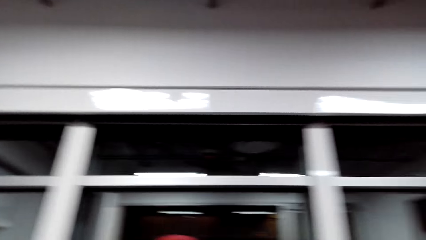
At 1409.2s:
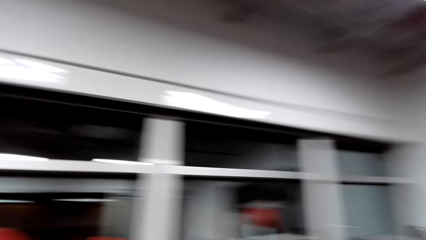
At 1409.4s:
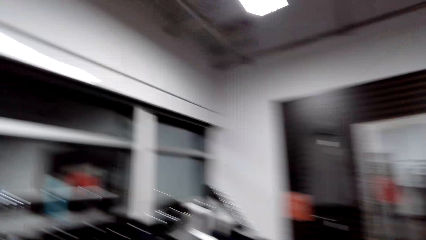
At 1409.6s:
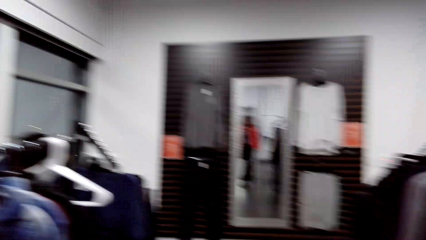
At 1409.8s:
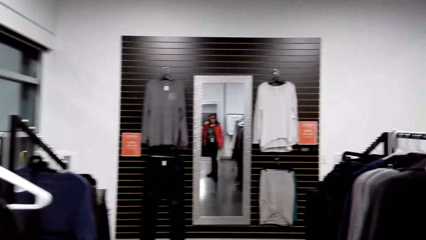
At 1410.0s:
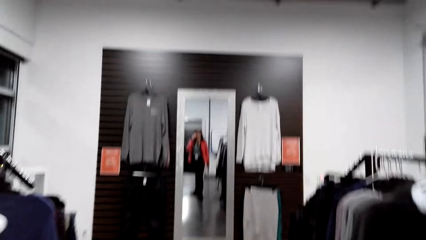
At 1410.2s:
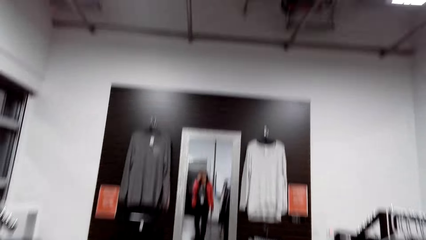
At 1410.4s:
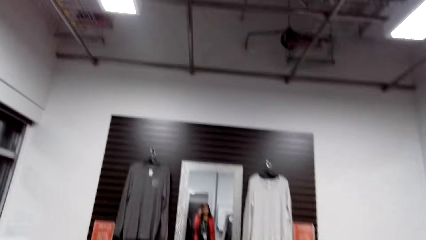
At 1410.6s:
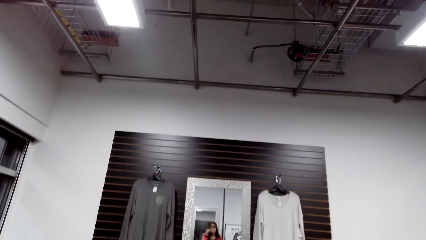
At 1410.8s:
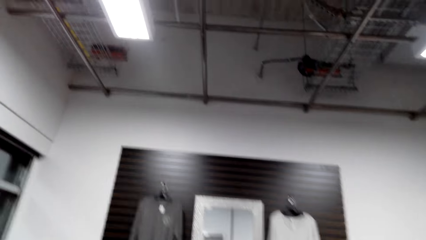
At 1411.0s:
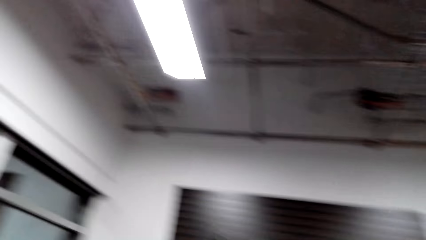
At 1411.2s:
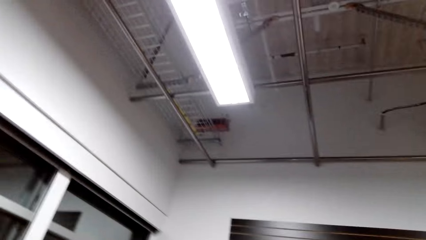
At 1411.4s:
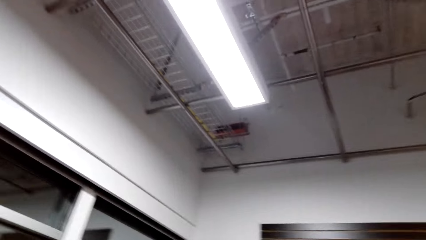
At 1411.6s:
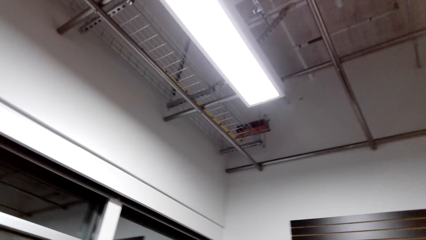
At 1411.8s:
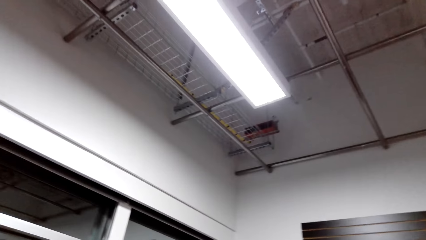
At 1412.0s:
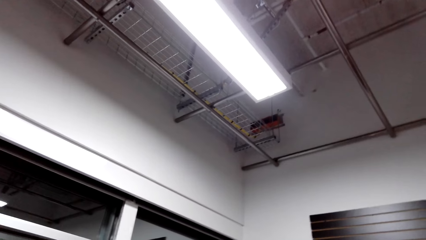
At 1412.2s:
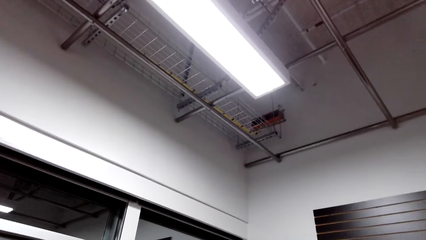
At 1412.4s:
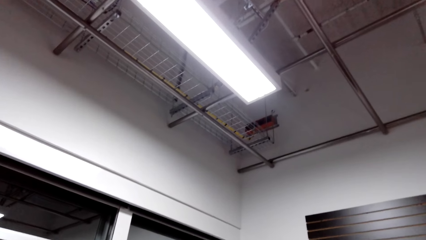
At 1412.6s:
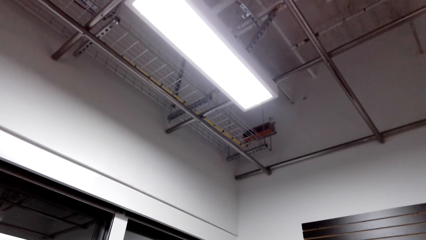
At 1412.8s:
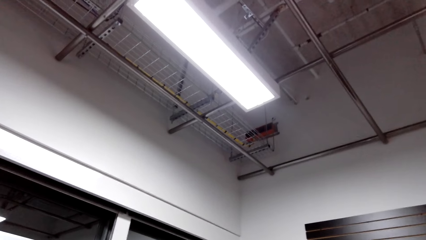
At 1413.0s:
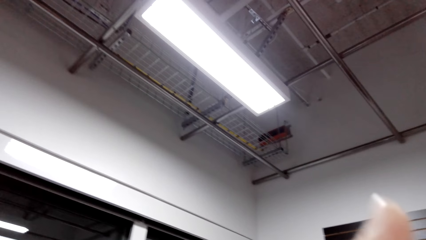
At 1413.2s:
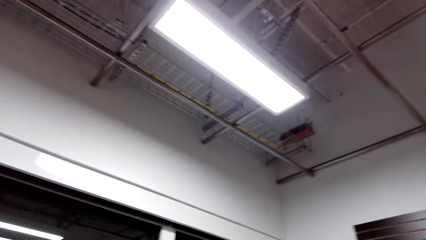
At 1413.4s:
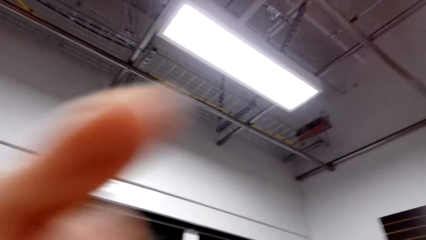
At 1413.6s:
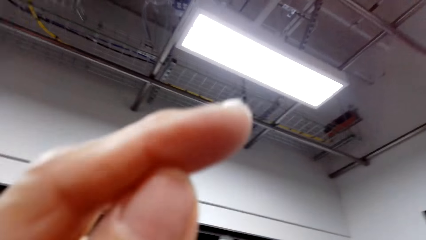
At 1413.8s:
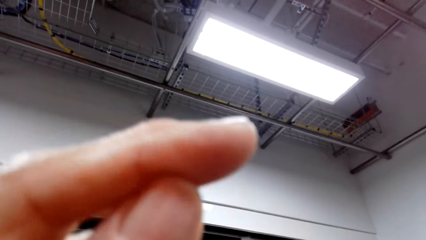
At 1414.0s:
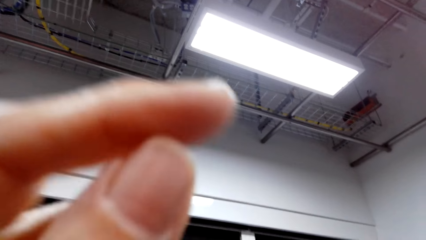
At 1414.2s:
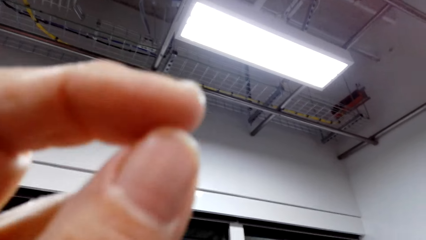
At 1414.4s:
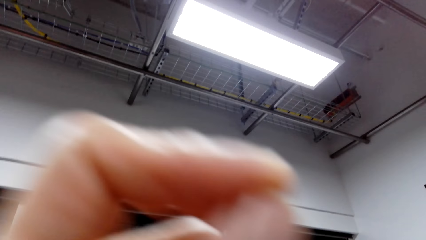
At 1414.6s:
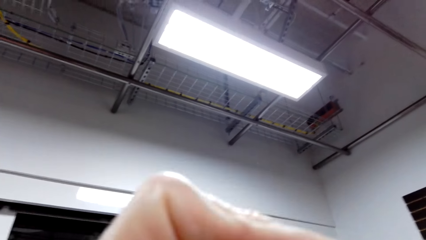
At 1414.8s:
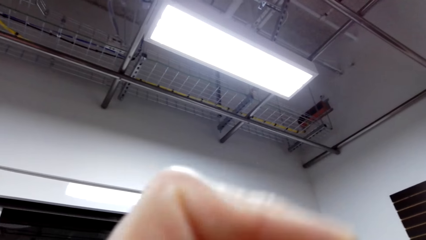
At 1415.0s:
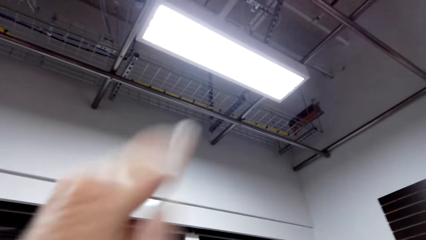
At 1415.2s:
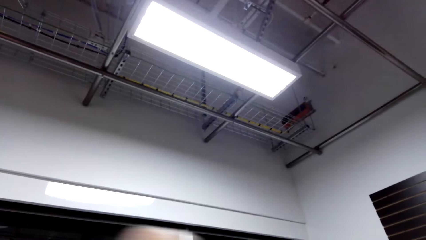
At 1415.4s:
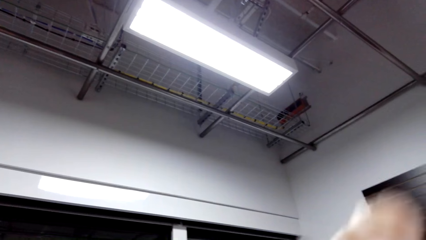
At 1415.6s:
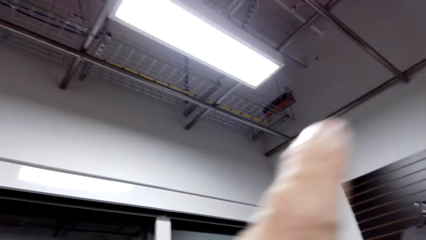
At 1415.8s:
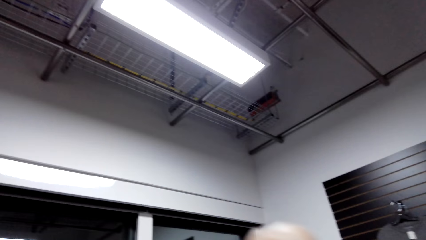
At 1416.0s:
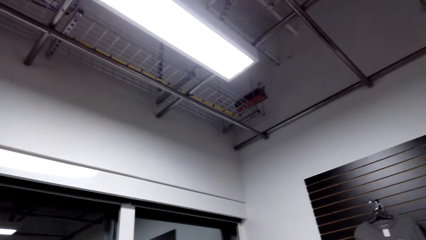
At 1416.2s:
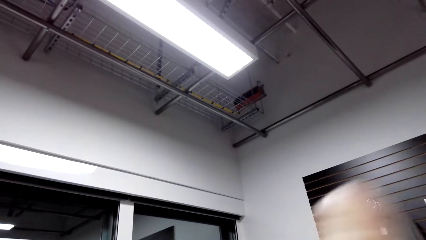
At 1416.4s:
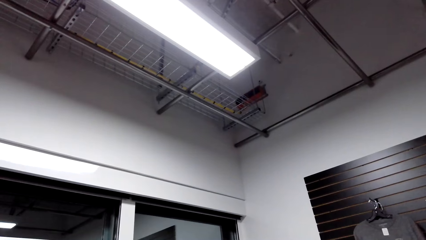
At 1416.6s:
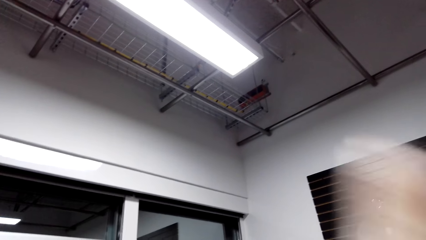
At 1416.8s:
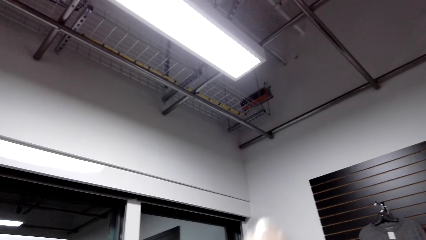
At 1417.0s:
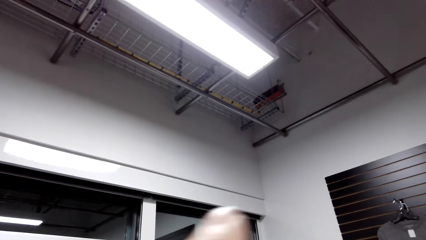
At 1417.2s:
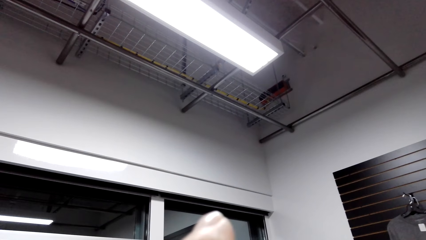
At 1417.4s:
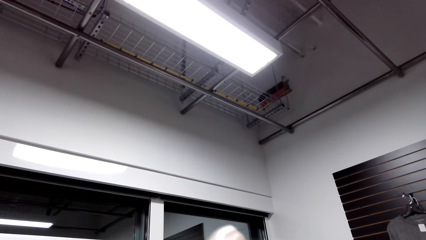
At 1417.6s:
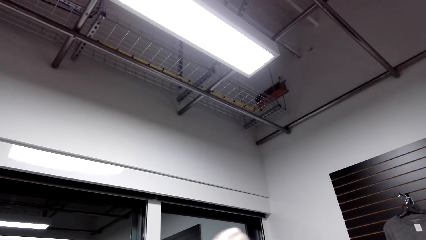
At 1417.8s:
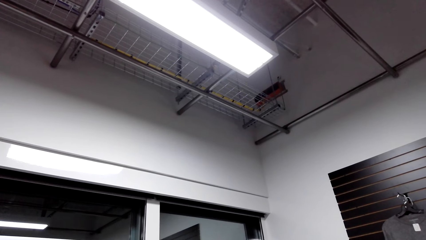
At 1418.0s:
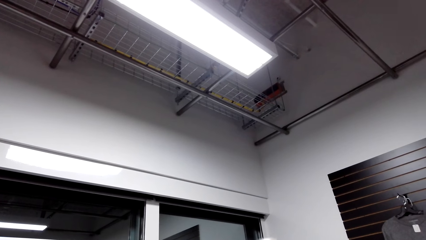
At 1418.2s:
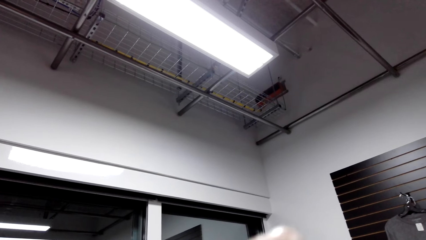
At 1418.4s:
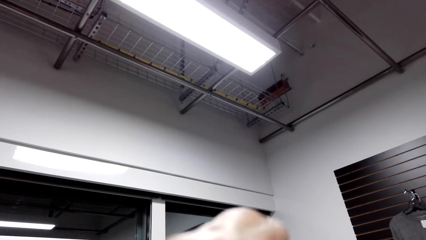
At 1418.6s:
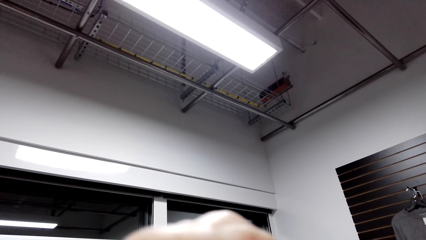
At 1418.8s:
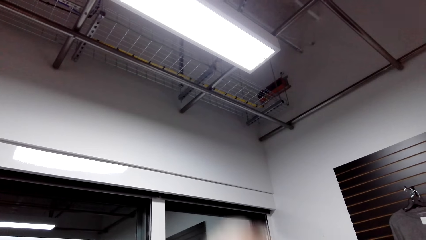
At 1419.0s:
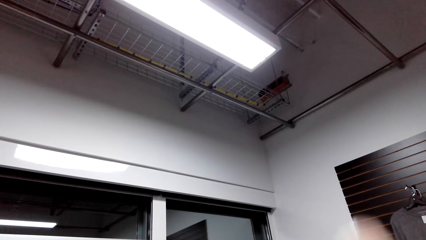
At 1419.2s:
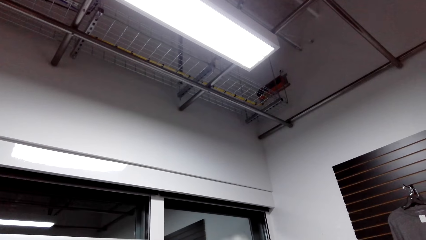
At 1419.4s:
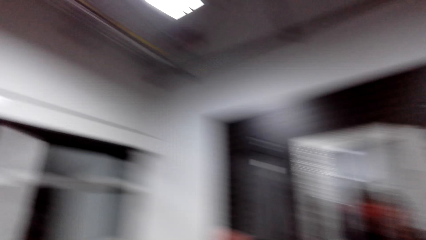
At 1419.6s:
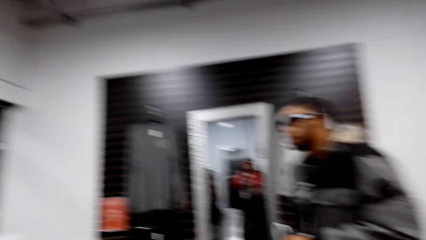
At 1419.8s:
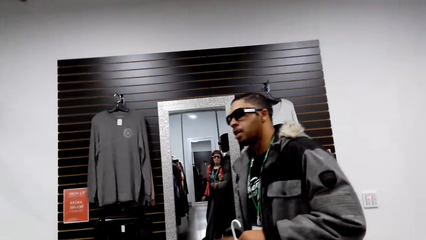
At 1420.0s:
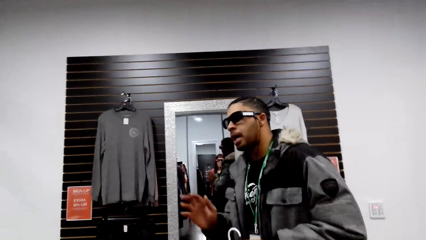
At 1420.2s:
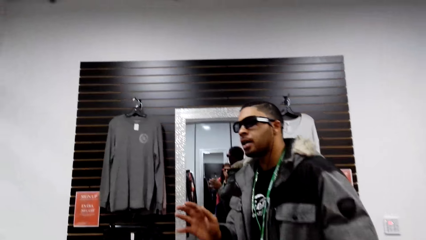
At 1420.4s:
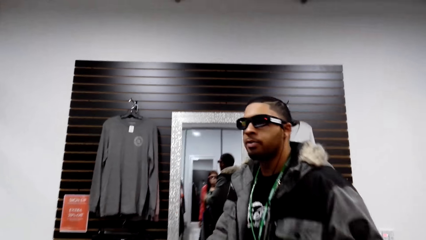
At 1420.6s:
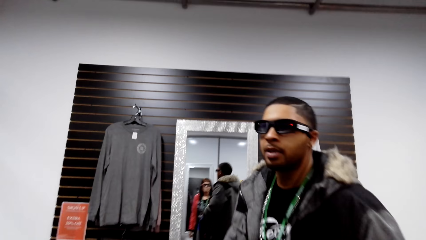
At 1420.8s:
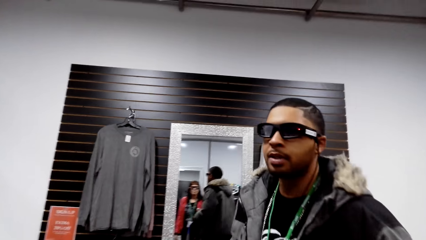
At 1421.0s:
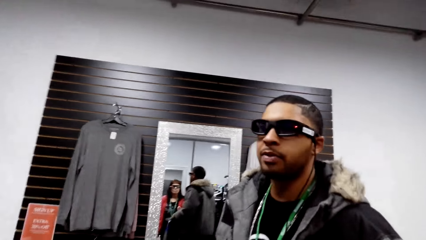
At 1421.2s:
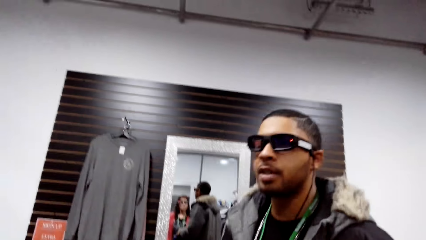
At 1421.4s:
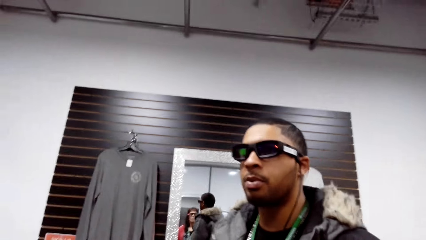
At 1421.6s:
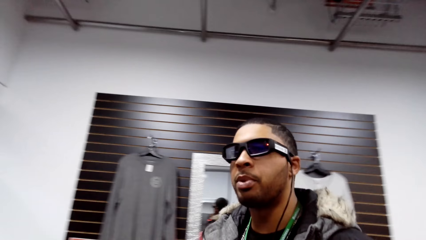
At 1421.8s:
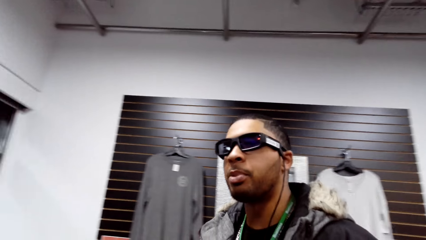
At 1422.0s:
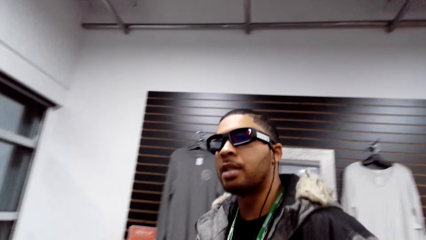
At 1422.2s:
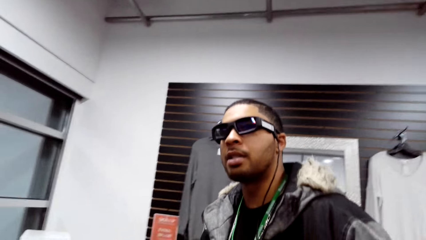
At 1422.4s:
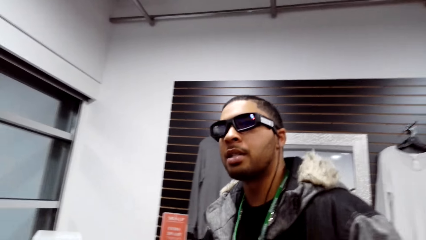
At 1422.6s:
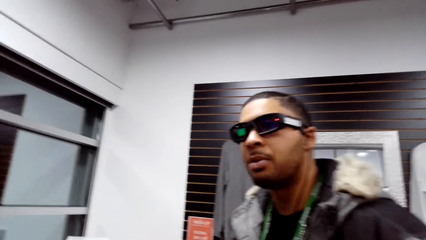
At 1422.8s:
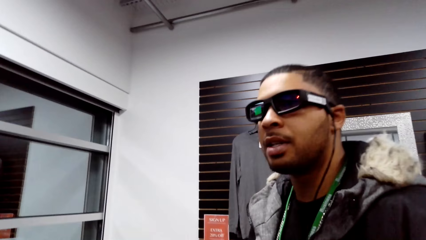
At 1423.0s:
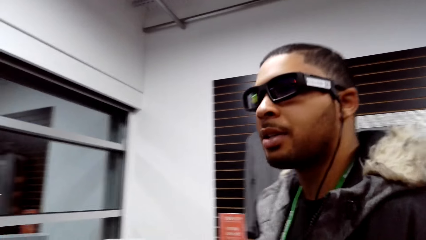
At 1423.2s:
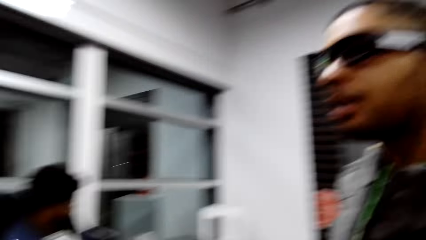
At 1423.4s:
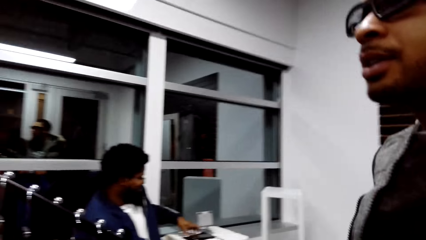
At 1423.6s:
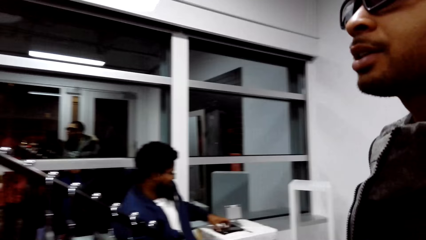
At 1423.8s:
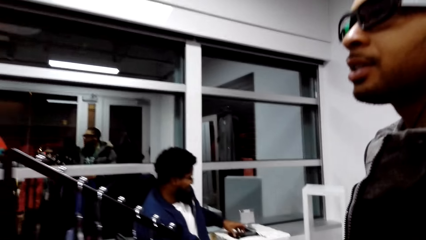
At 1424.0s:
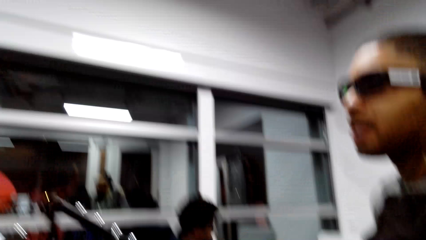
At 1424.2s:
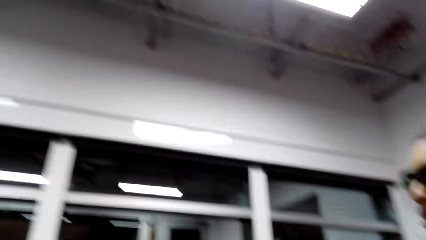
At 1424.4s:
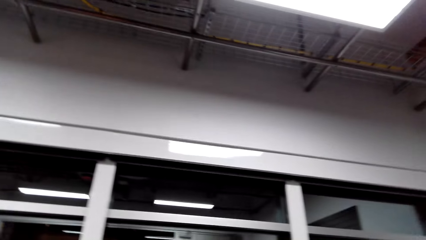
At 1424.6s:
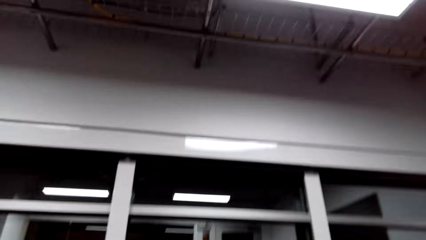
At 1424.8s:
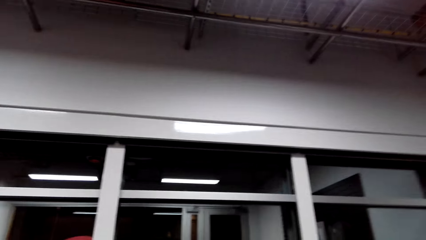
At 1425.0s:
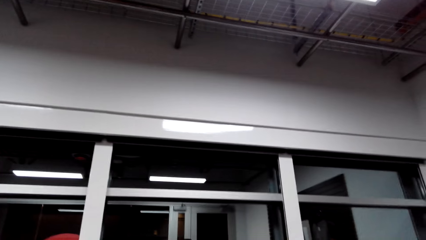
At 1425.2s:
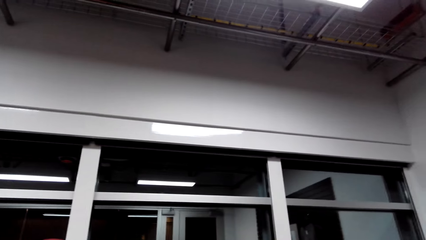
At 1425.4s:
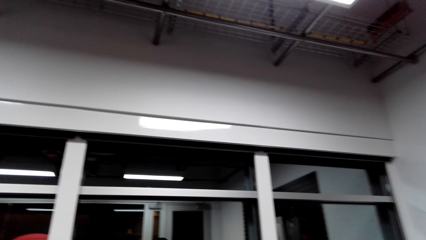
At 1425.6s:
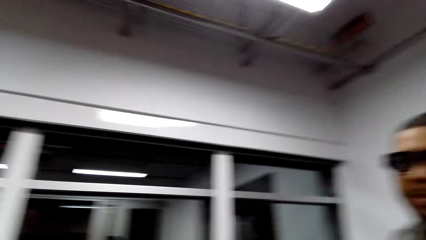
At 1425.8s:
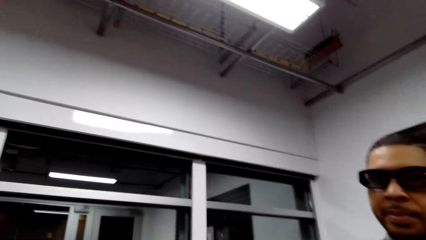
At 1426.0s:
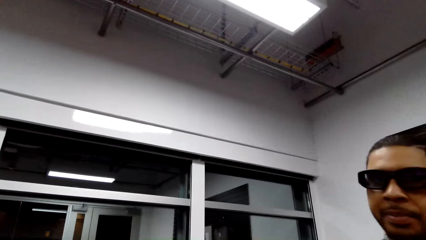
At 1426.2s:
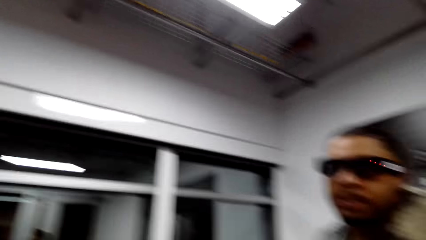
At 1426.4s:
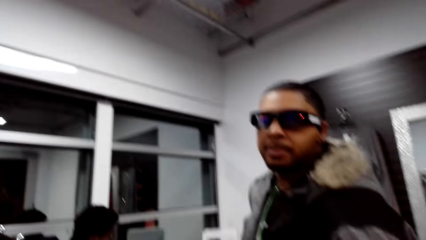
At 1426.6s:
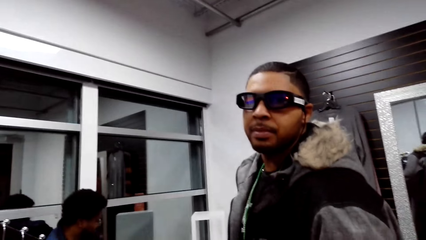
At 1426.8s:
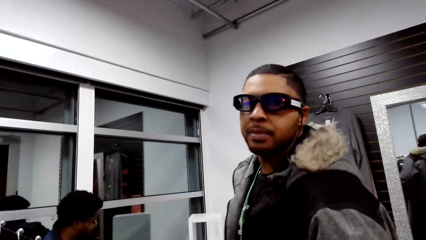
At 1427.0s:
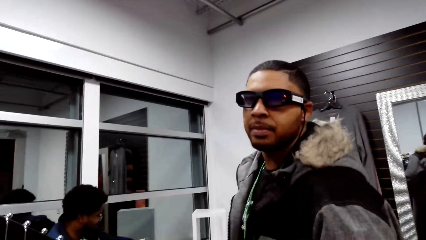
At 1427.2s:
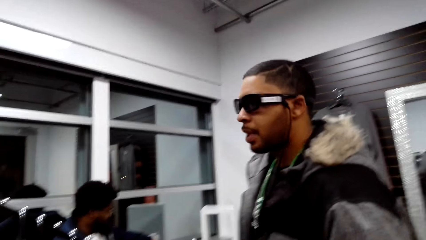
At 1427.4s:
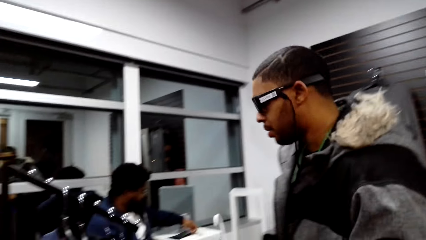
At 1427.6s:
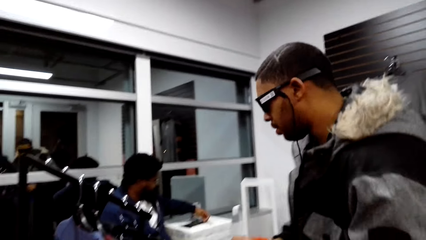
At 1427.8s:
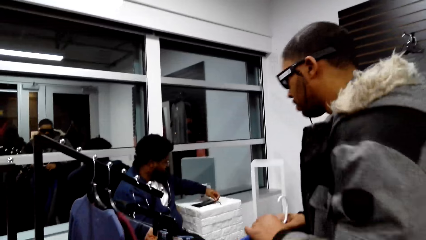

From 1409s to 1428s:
The camera wearer pulls the hangers on a hanging line. They look around the boutique. They turn around the shop. They look around the ceiling. They point at the ceiling. They look at a man. The man answers the camera wearer. The man walks towards the camera wearer. The camera wearer looks at the man.
